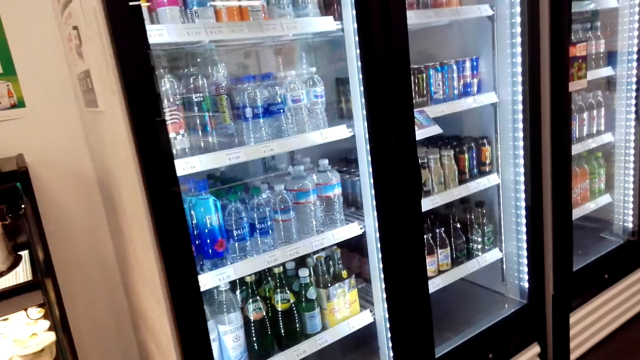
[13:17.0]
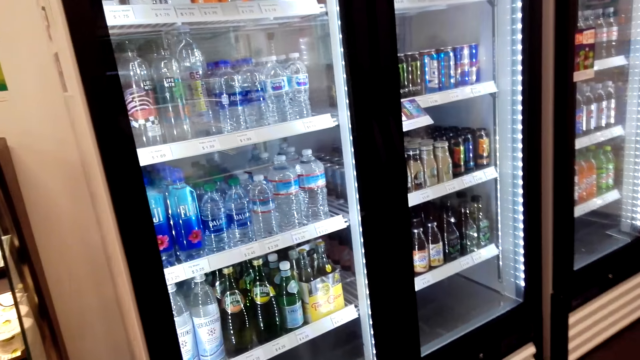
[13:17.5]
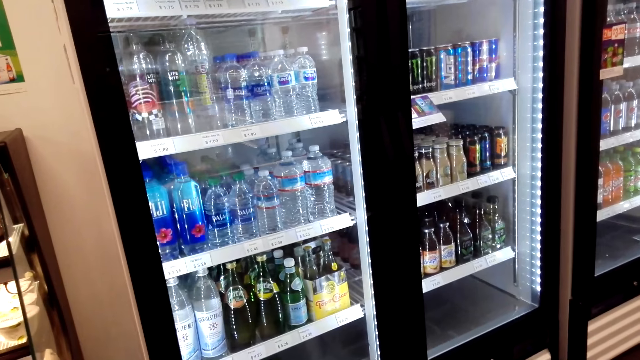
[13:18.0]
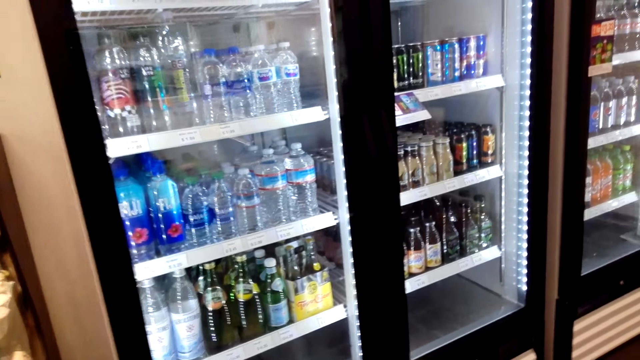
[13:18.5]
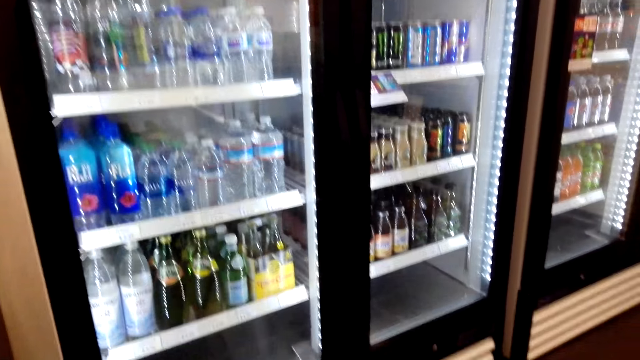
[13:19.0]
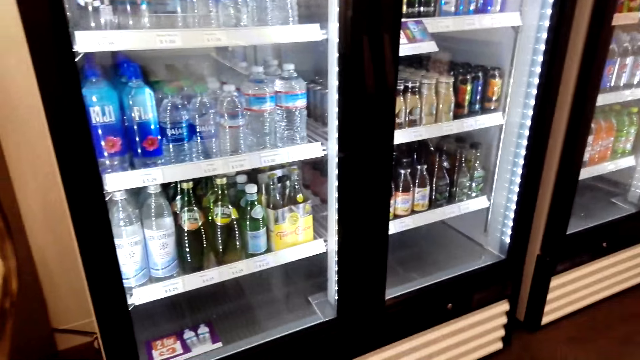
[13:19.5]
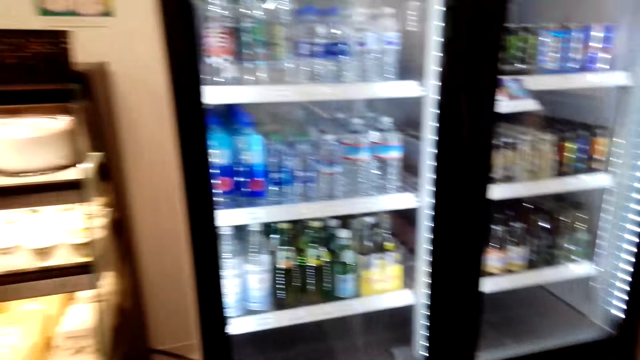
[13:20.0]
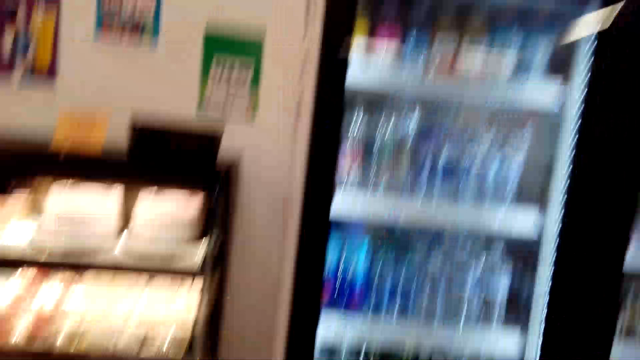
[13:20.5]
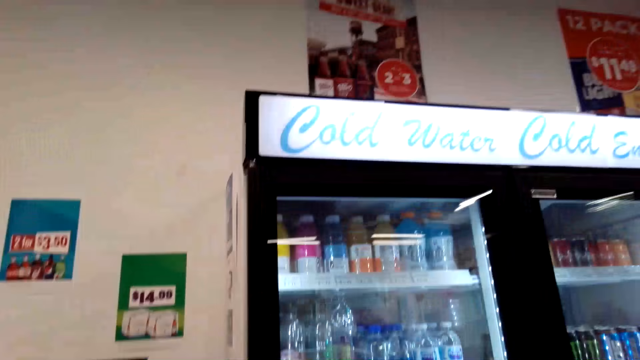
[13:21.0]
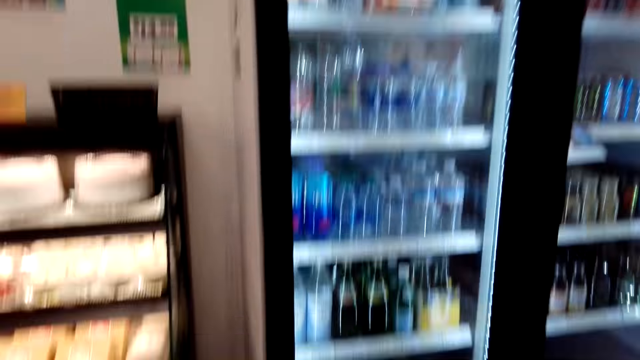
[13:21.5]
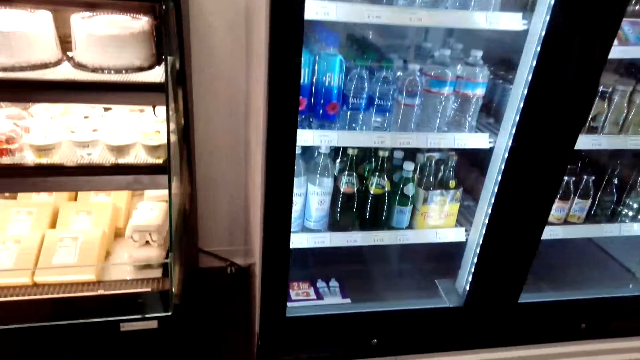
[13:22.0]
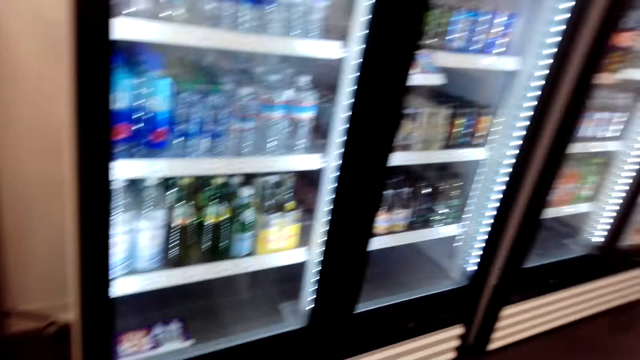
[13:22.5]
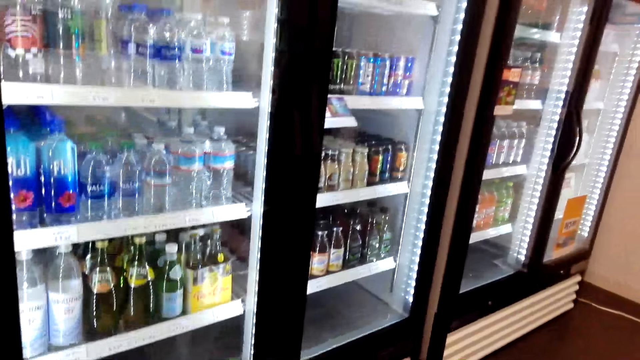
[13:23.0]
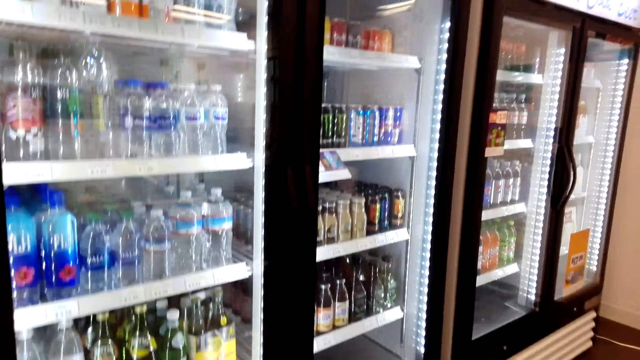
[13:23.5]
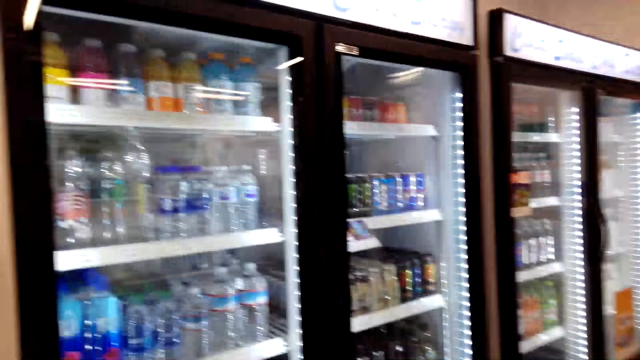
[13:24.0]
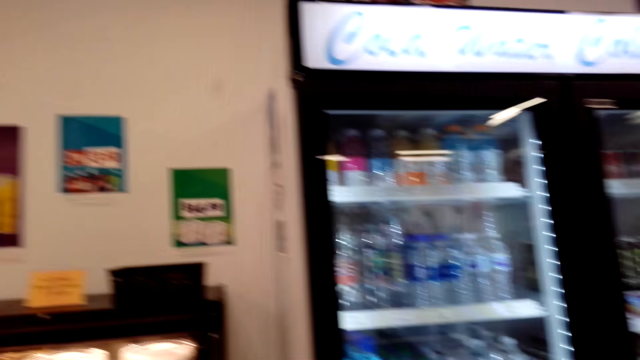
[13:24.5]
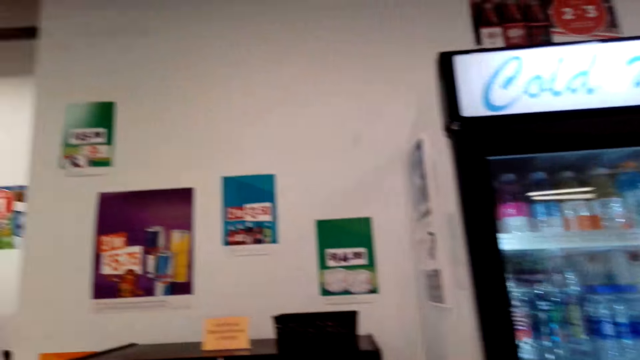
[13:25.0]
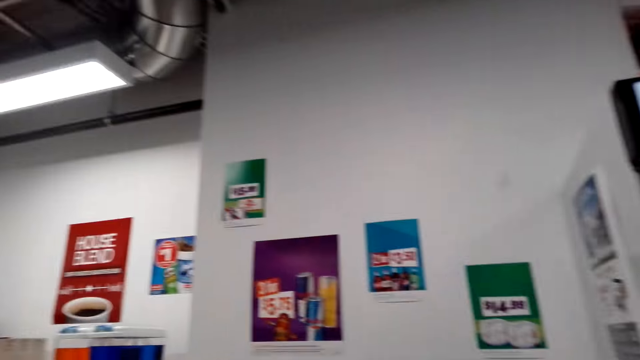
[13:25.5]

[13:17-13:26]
The camera wearer looks in the fridges.

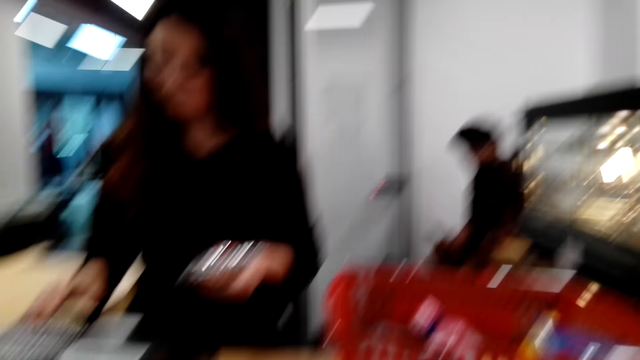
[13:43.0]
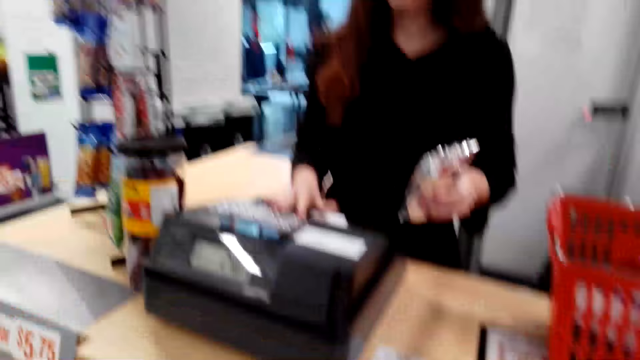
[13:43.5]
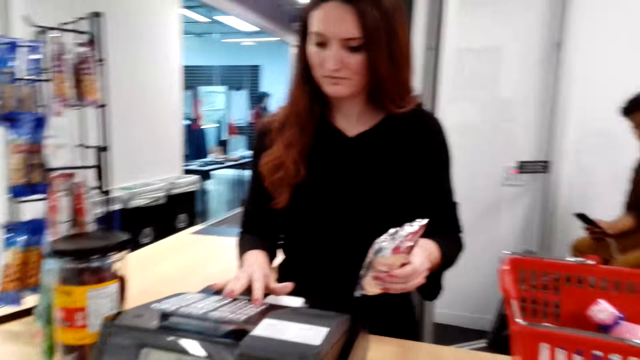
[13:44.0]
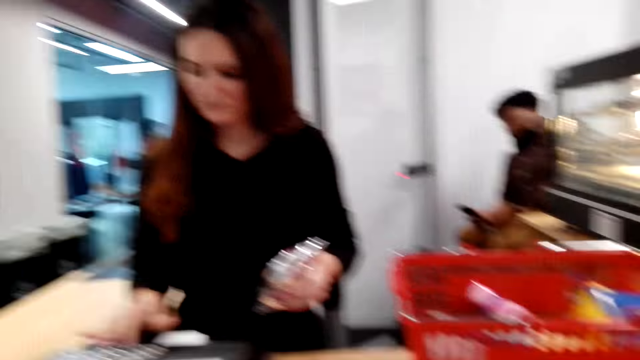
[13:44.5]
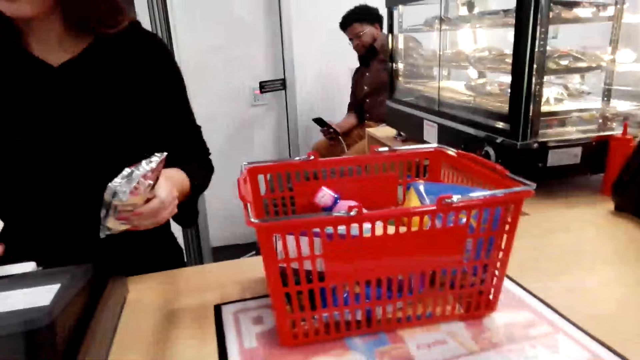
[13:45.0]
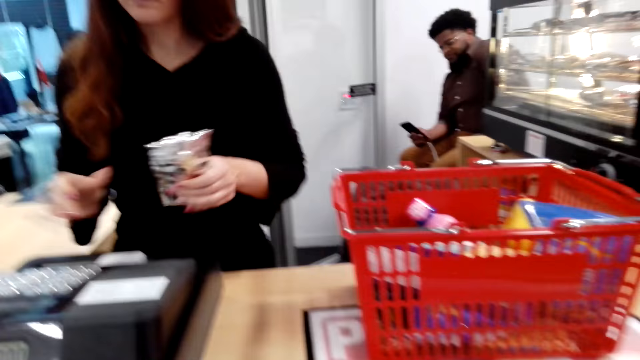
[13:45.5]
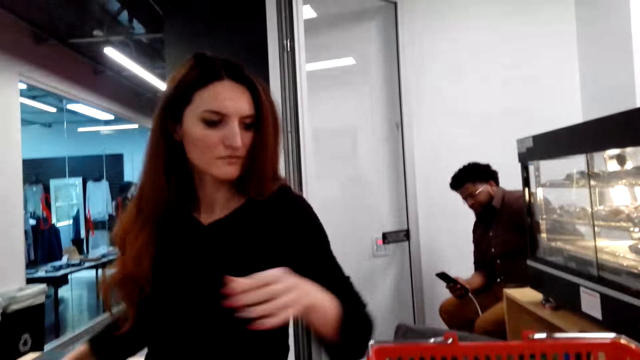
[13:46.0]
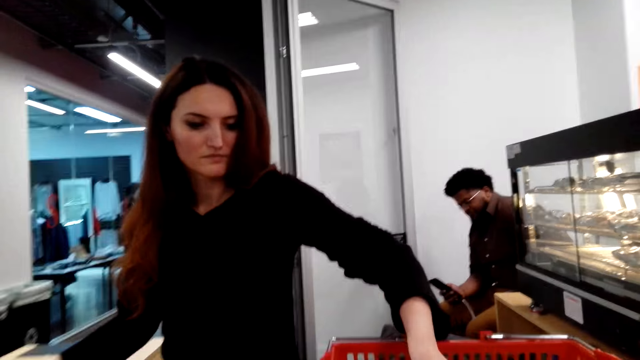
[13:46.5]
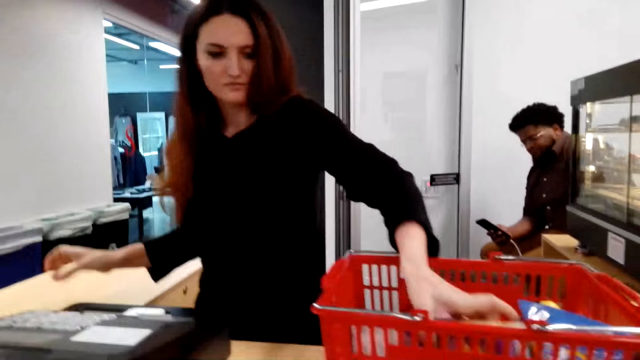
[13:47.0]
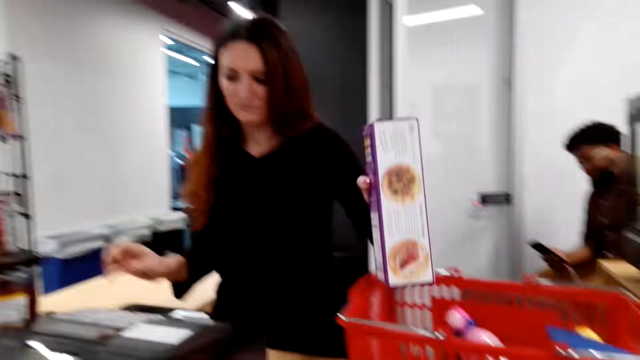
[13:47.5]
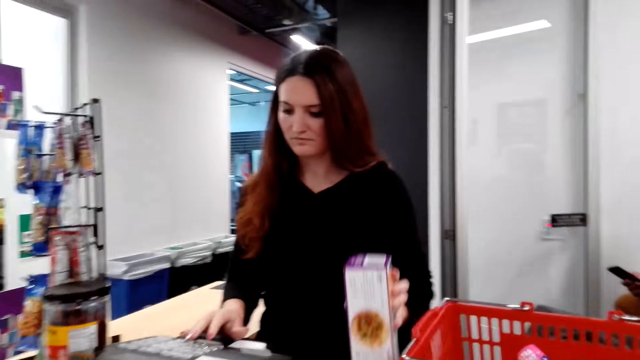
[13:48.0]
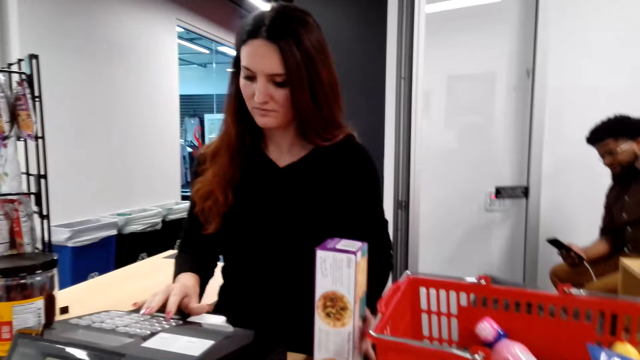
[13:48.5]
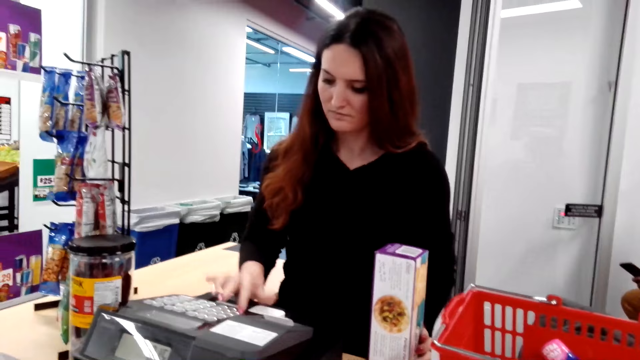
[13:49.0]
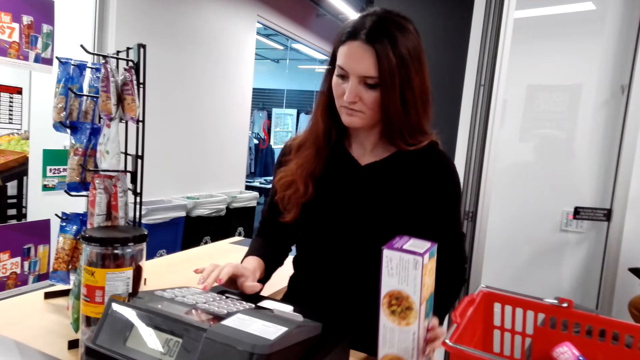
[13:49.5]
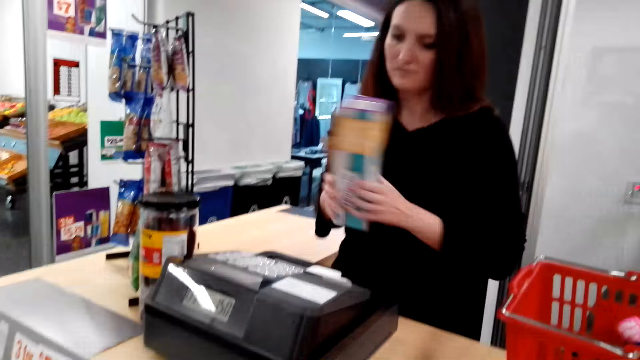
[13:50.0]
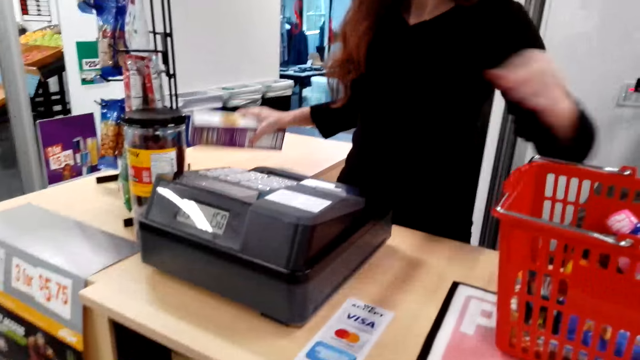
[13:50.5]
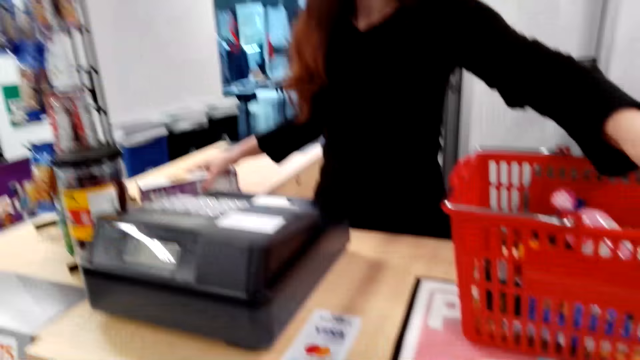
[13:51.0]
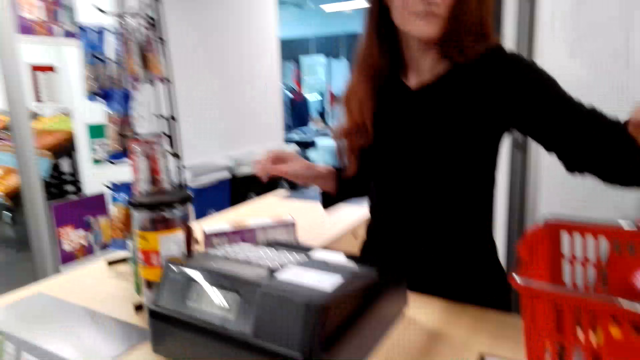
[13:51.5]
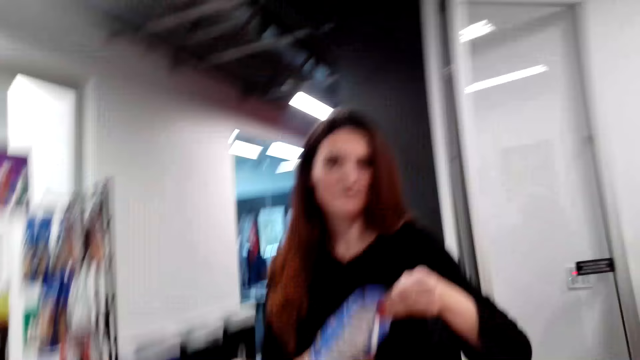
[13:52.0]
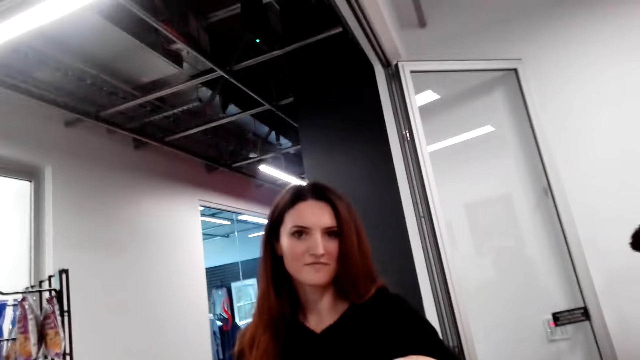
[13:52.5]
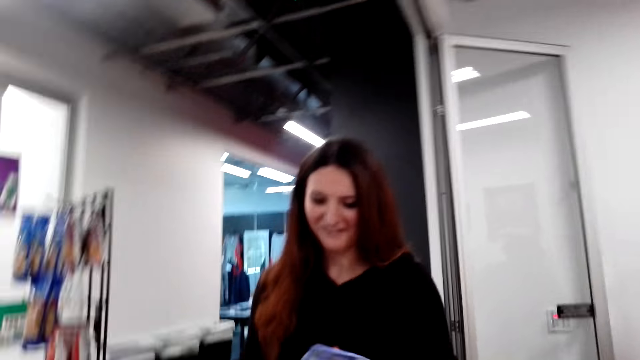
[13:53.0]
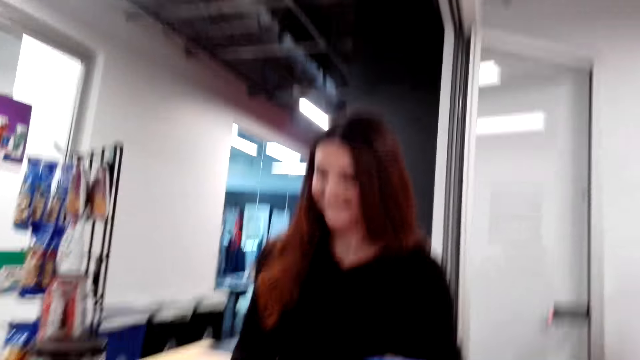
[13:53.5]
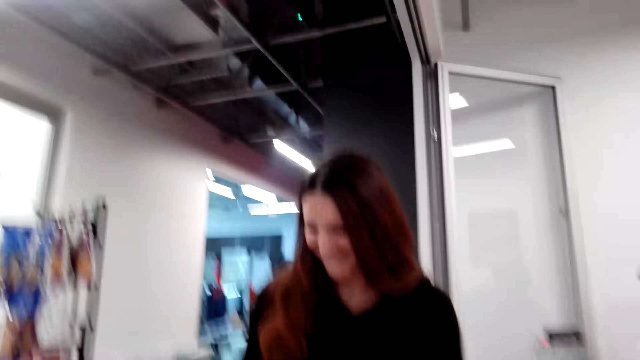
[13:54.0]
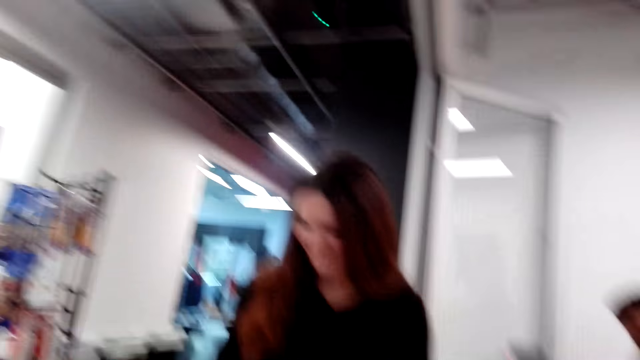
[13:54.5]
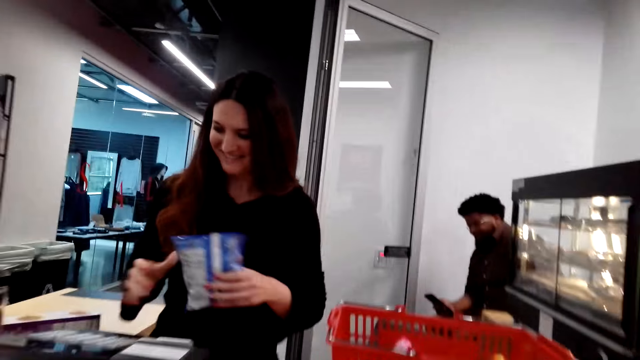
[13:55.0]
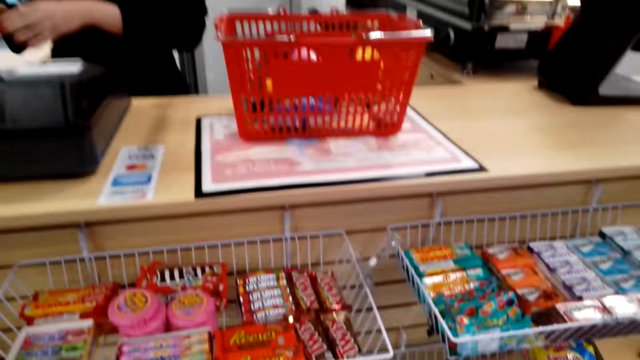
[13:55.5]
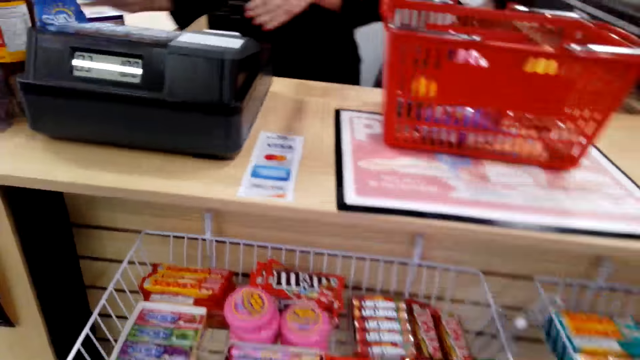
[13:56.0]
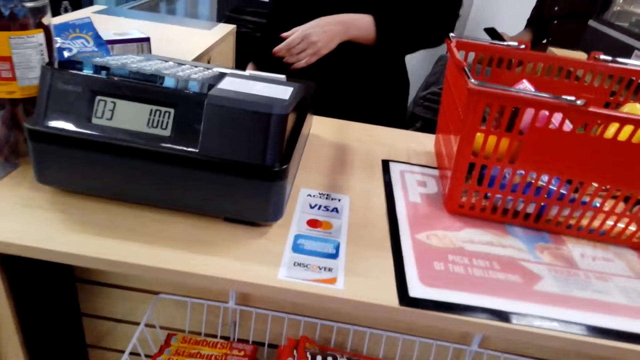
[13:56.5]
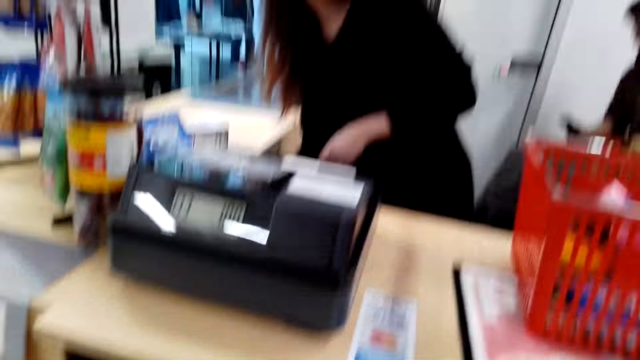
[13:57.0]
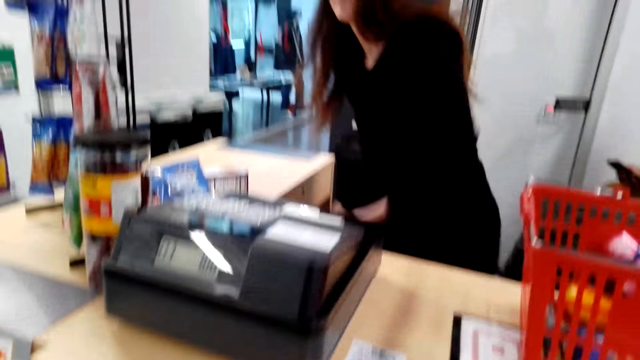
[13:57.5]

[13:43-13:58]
A woman presses the cashier machine. The camera wearer looks around. A cashier places something down and picks up a box of snack. The cashier presses the cash register. The cashier fills details on the cash register system. The cashier puts the box of snack on the counter table. The camera wearer talks with the cashier. The cashier picks up a packet of sun from the basket. The cashier presses the cash register. The cashier fills details in the cash register system. The camera wearer looks around. The cashier places something on the table. The cashier picks up a brown paper bag.
